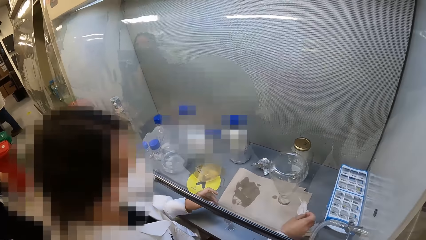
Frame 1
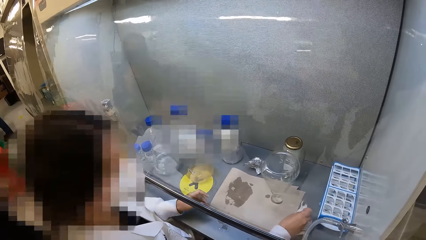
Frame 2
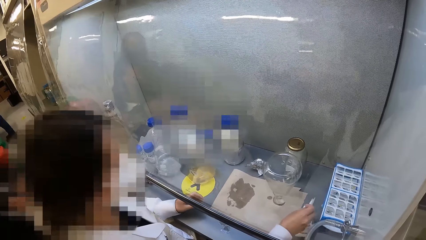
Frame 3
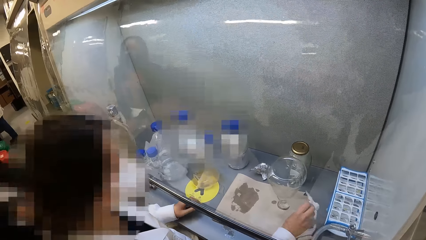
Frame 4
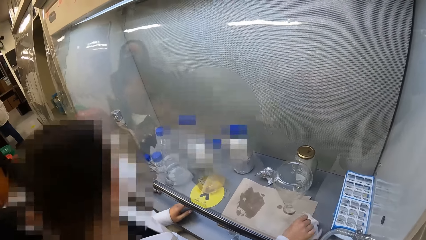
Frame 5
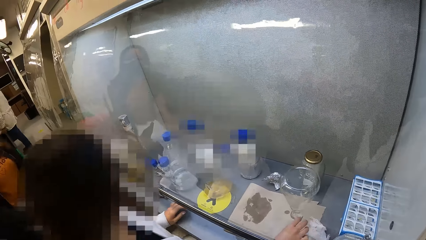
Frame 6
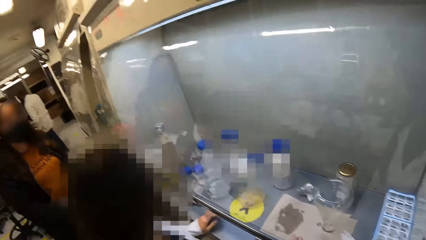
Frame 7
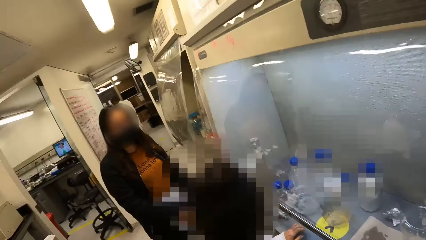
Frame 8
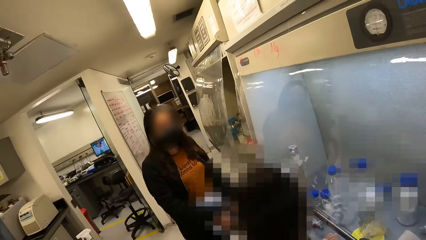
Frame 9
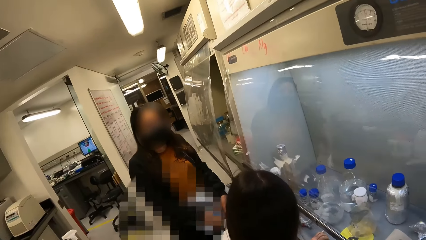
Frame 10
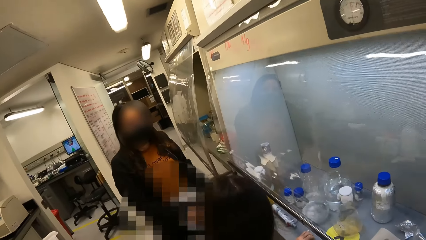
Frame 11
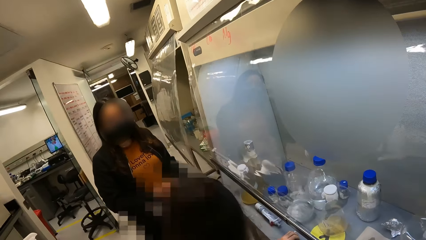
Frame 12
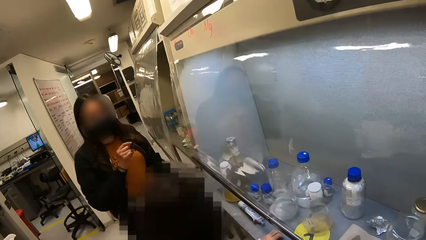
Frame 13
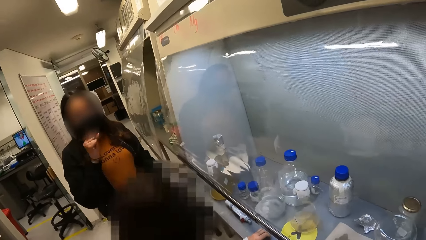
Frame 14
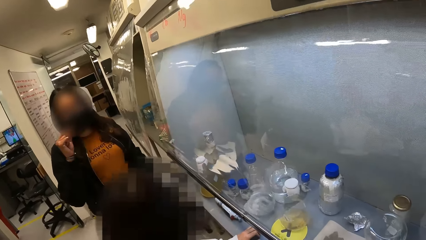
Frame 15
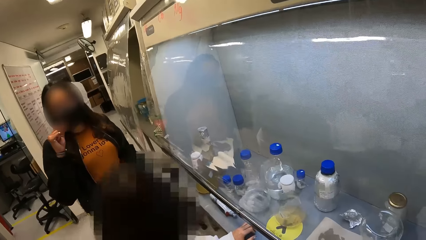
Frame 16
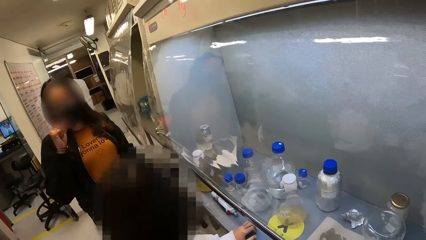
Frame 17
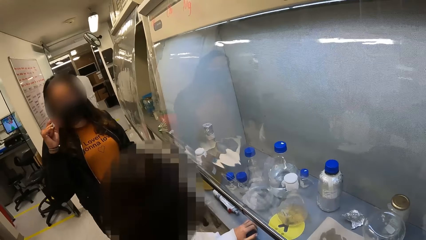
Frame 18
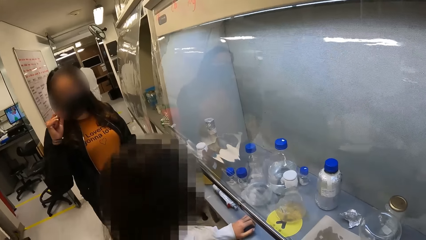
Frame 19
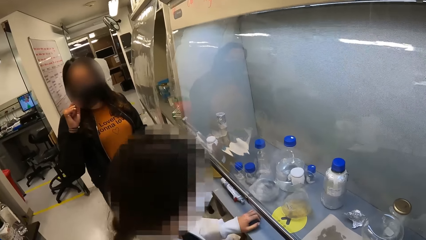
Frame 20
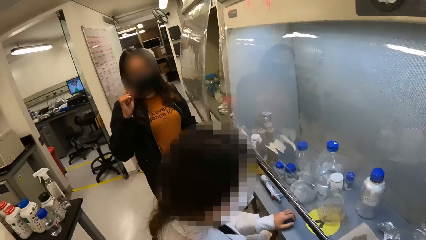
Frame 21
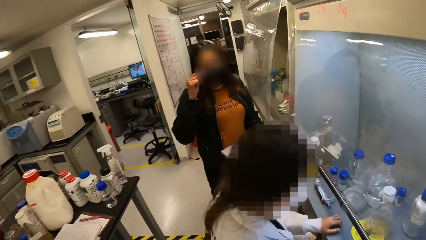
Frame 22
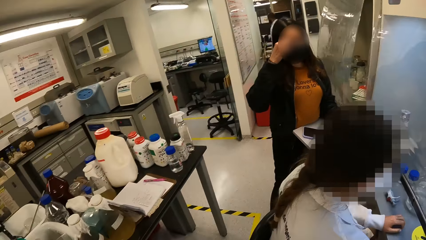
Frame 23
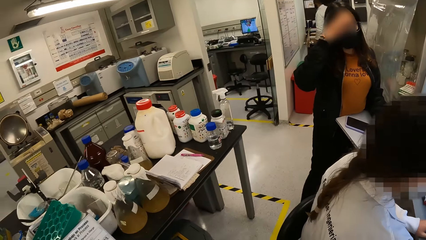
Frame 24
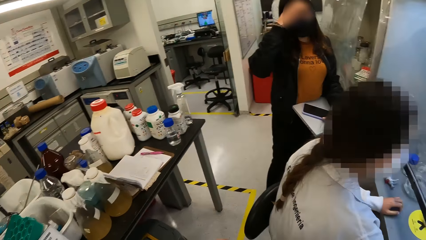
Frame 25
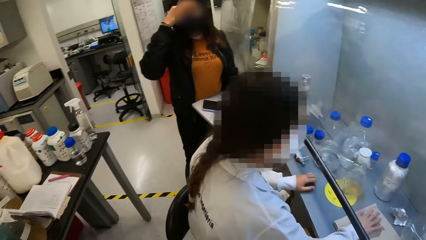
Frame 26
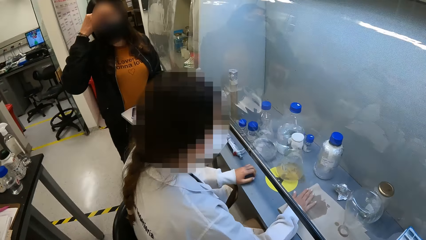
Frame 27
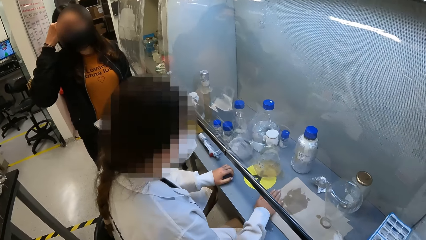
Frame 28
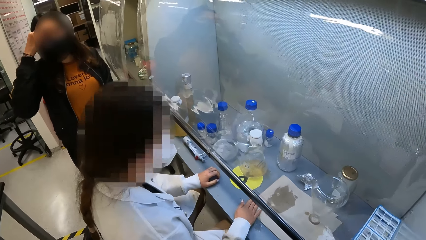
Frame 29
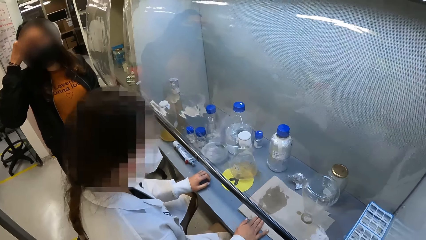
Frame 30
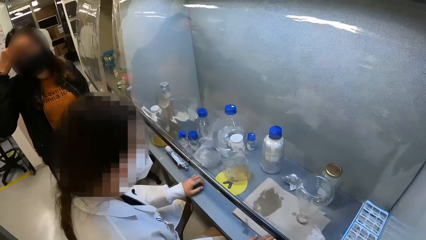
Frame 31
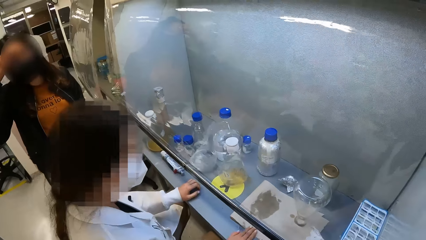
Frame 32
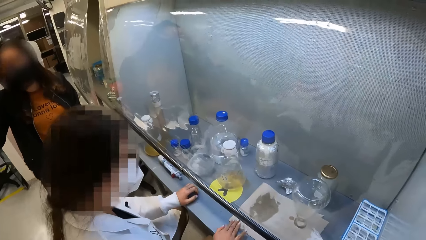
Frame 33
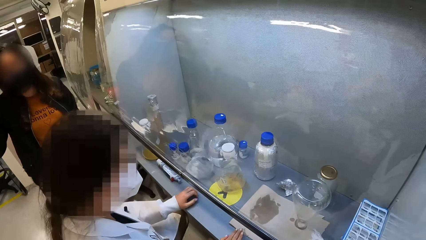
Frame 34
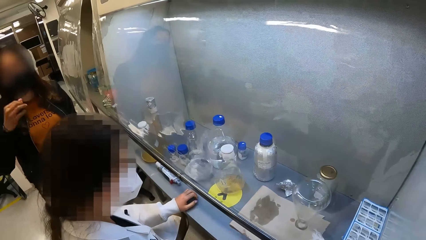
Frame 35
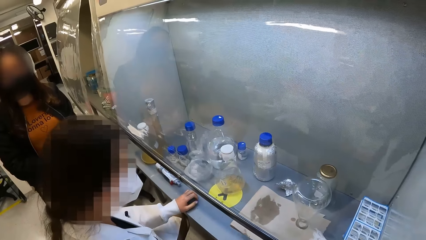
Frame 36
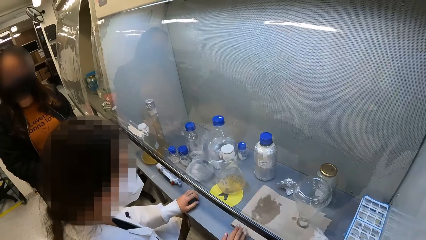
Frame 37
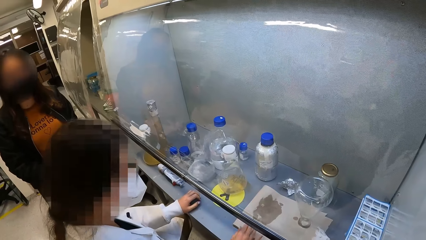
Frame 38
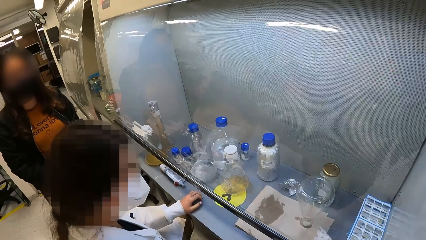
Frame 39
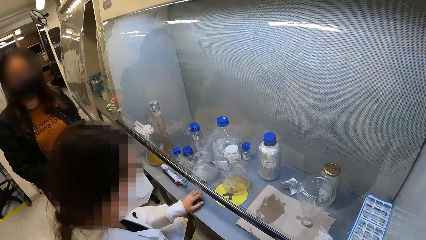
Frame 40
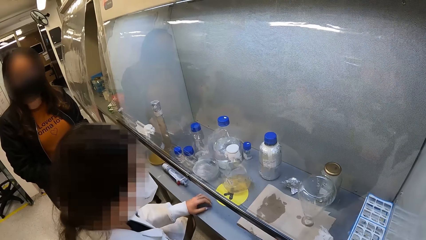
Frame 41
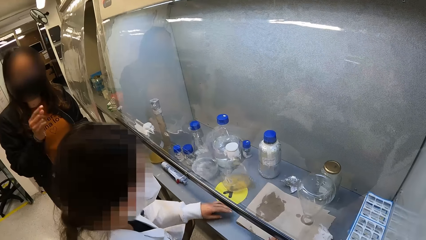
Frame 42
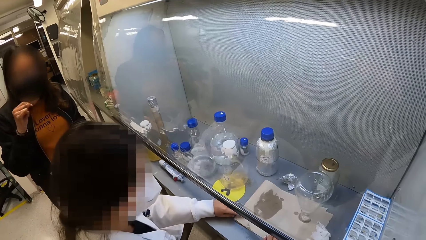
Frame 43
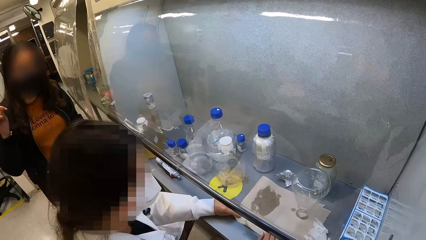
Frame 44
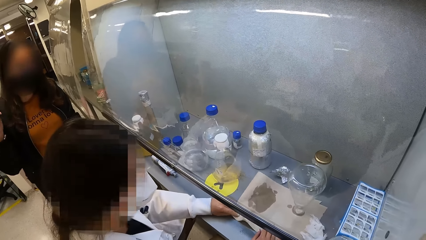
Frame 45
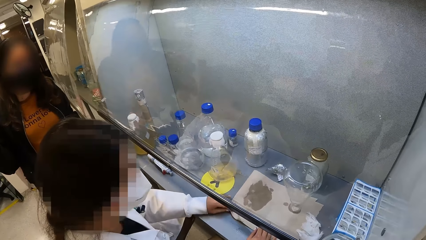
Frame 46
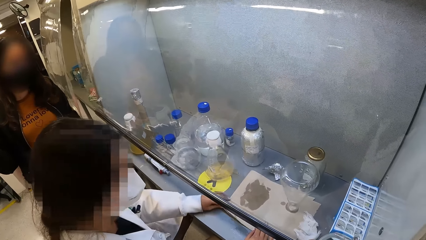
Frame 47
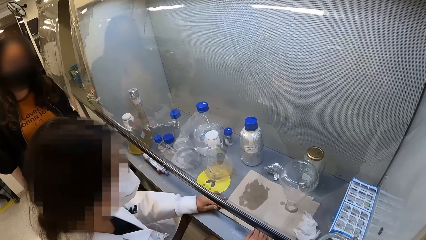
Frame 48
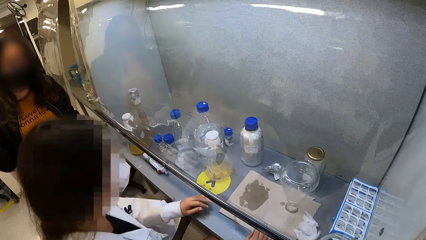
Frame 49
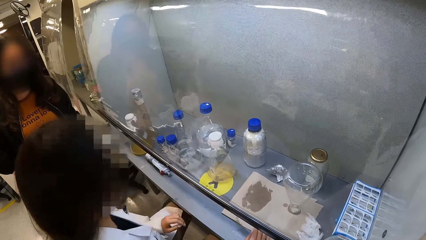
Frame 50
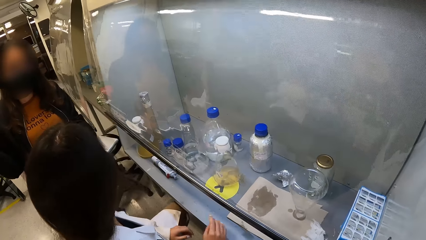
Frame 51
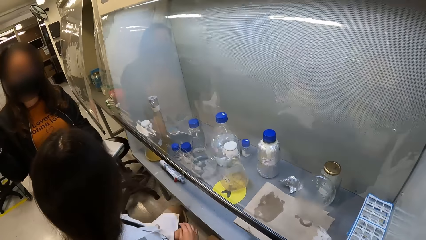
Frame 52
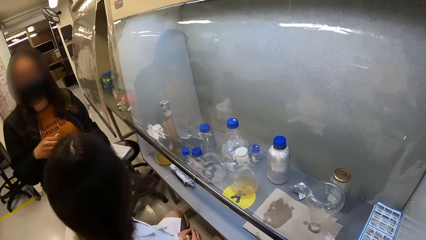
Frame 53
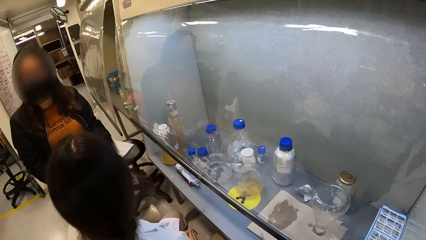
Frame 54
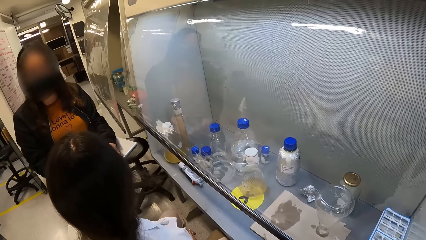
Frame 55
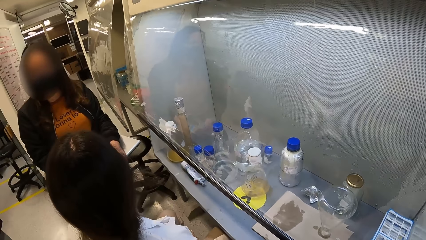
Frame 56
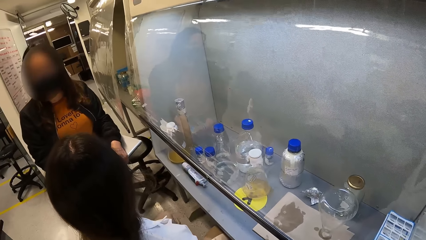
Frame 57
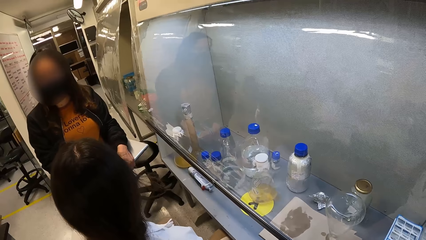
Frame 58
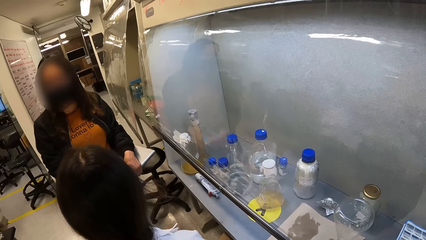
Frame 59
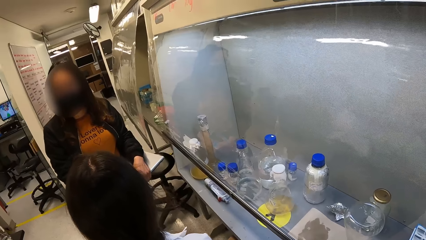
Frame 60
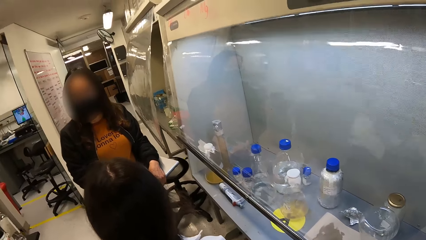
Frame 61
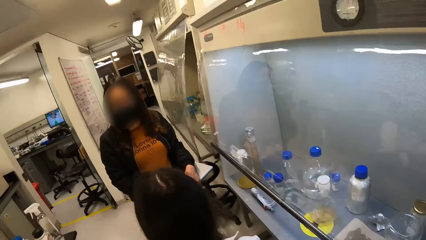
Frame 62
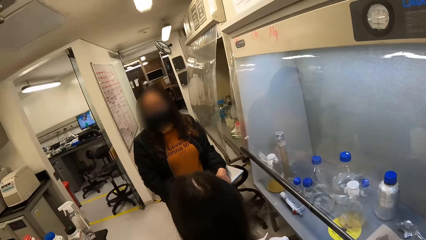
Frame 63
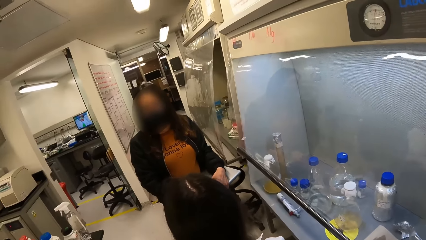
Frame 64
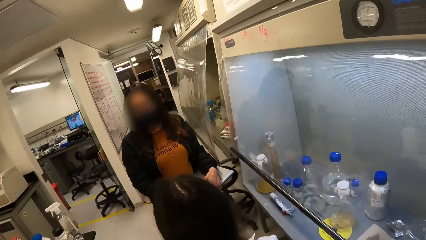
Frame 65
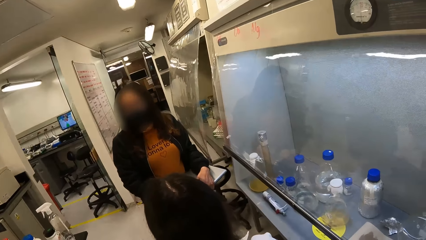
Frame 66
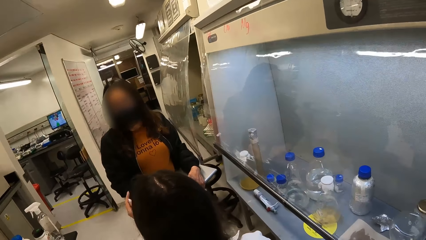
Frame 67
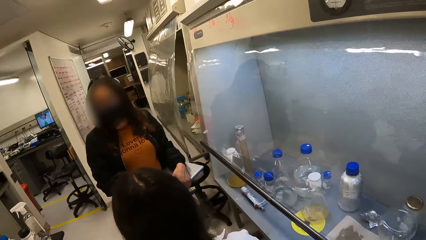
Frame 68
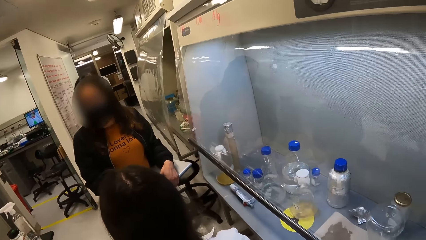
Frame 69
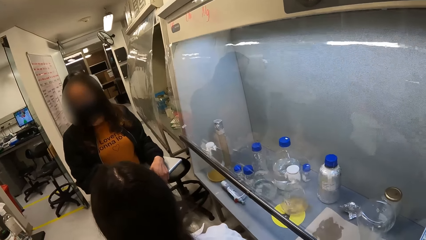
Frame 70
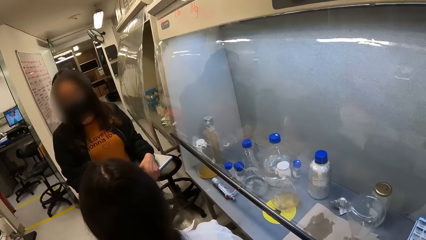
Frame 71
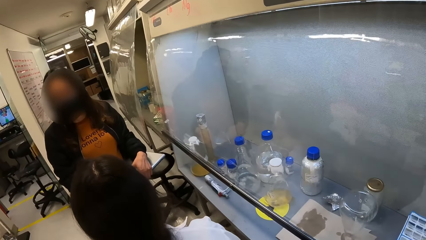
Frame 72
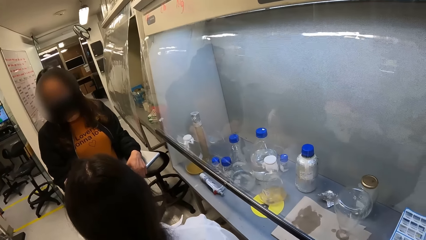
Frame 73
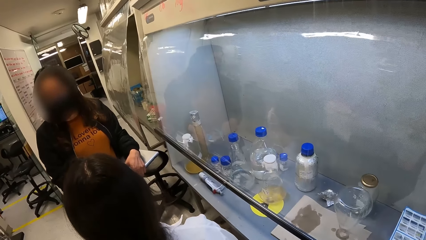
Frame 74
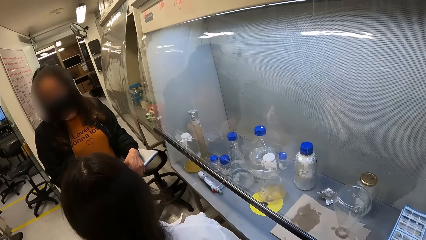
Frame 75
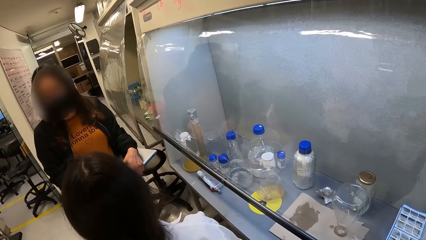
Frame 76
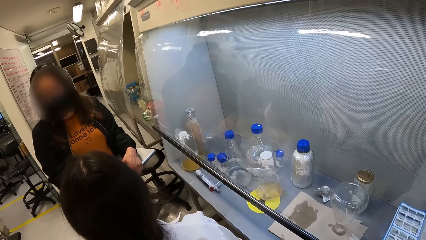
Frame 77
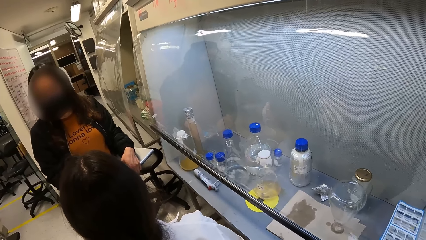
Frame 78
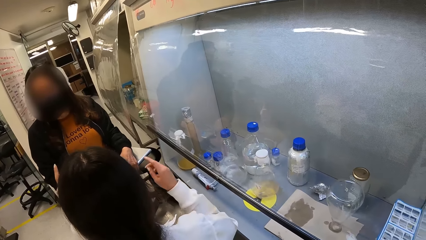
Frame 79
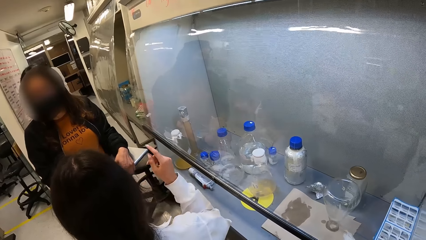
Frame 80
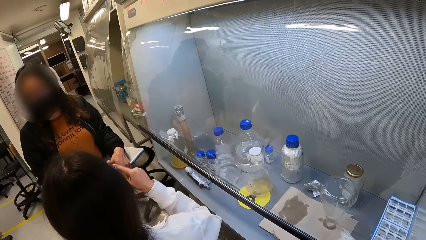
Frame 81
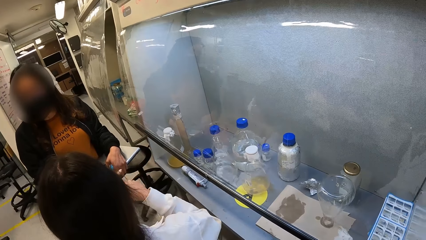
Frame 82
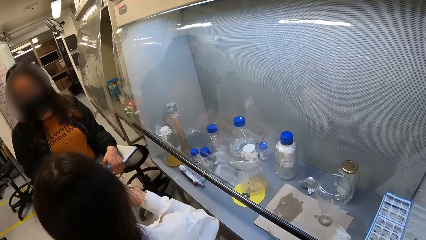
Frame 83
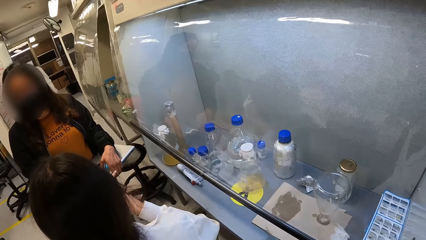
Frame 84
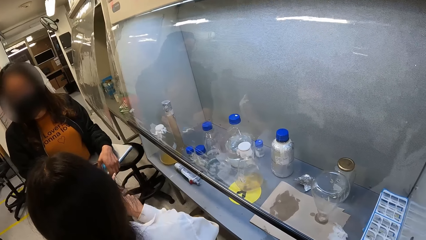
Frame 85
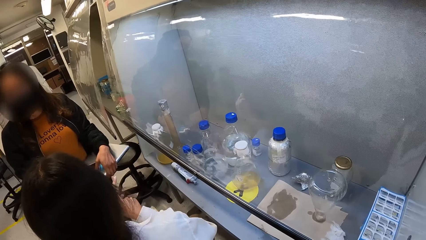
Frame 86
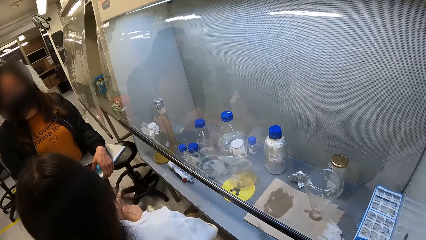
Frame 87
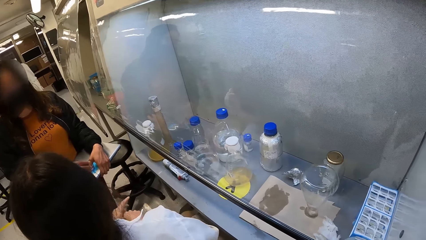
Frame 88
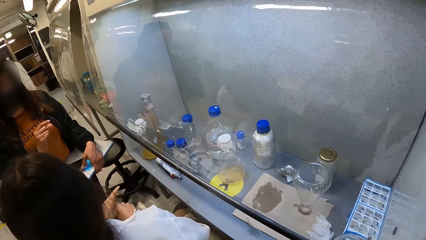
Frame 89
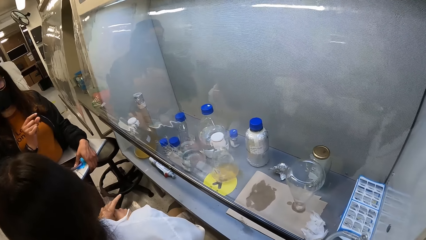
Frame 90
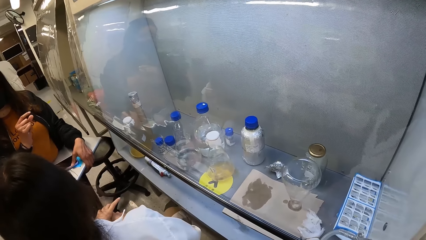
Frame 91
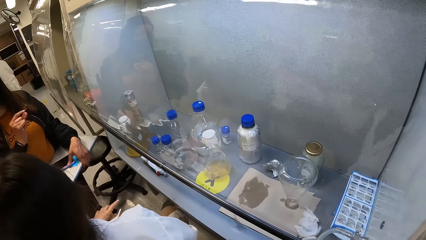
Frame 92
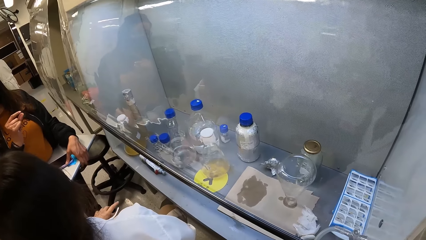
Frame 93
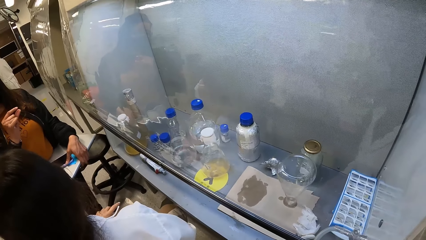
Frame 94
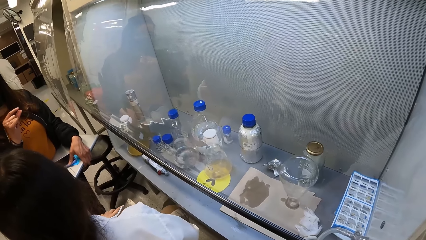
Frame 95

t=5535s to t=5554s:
A lady puts the napkin in the laminar flow cabinet. The camera wearer looks at another lady. The other lady speaks with gestures to the camera wearer and the first lady. The camera wearer looks around the room. The first lady moves a hand on a paper. The first lady moves the paper with the other hand and lifts the sheet of paper. The camera wearer stares at the first lady. The first lady speaks with gestures to the other lady, and moves hands.
